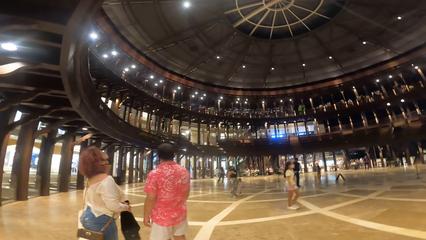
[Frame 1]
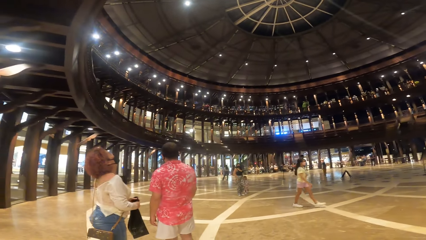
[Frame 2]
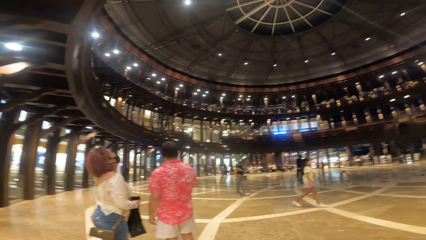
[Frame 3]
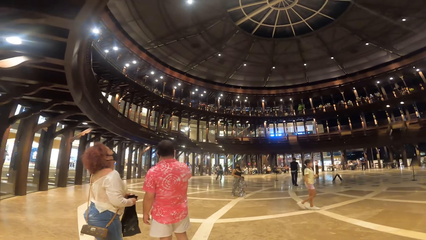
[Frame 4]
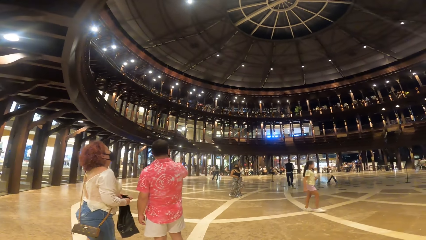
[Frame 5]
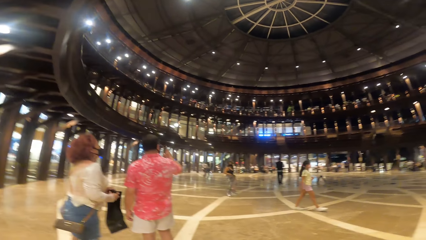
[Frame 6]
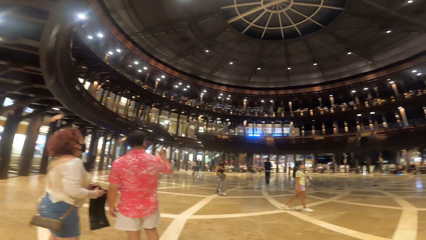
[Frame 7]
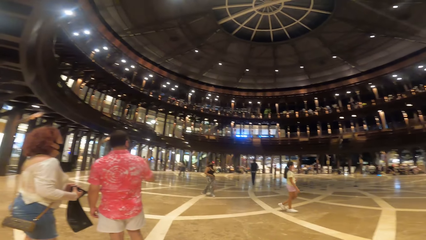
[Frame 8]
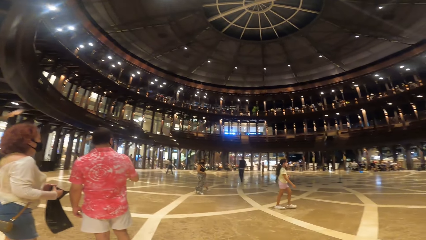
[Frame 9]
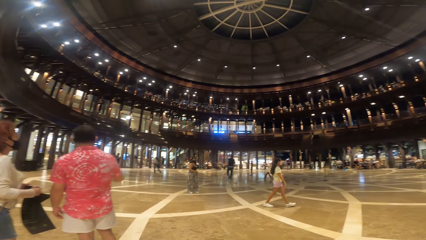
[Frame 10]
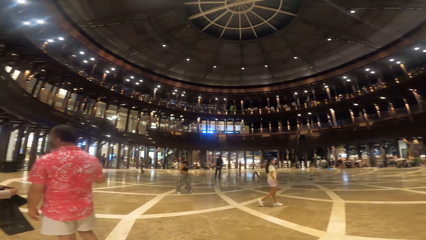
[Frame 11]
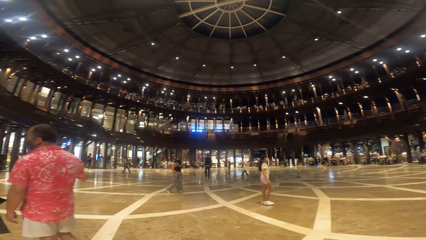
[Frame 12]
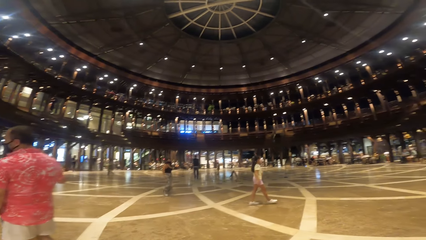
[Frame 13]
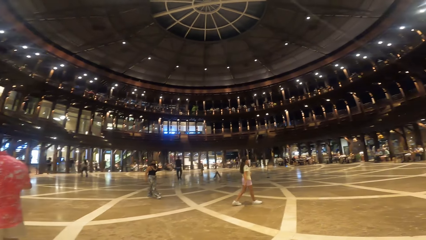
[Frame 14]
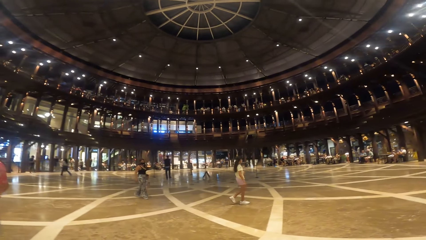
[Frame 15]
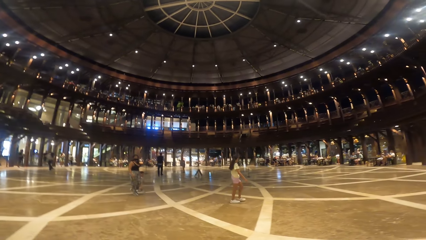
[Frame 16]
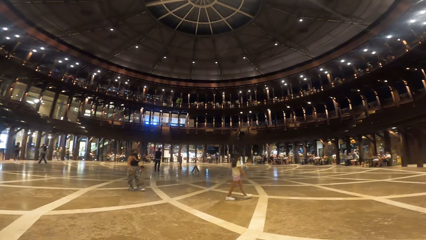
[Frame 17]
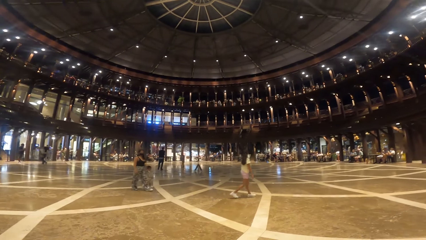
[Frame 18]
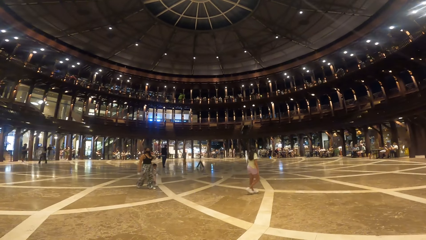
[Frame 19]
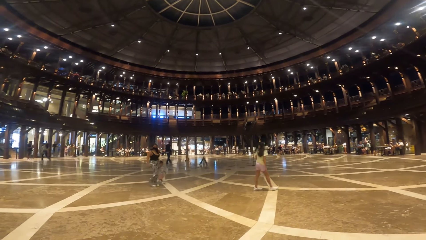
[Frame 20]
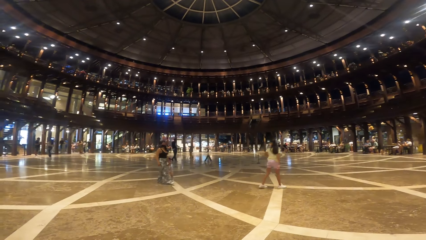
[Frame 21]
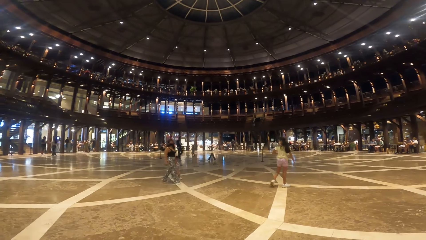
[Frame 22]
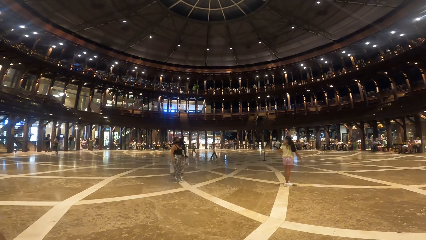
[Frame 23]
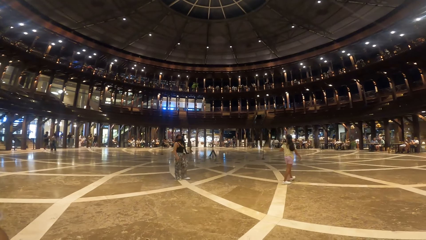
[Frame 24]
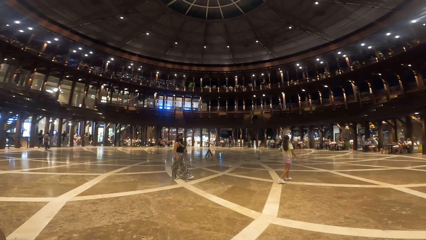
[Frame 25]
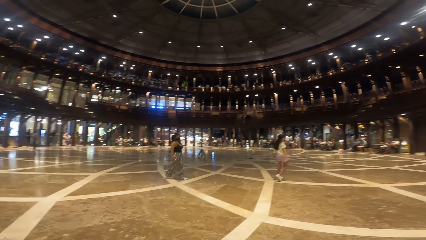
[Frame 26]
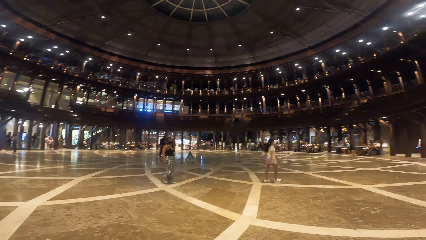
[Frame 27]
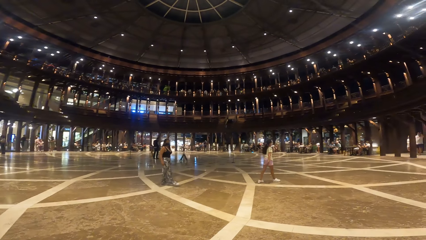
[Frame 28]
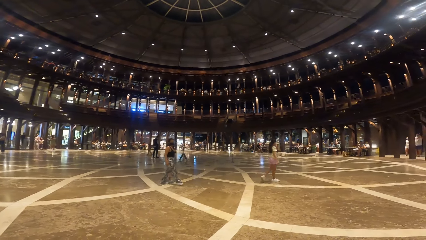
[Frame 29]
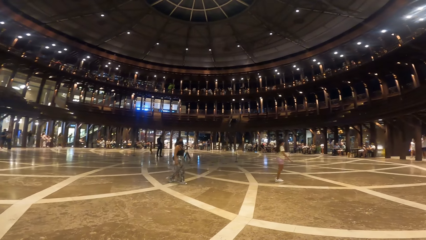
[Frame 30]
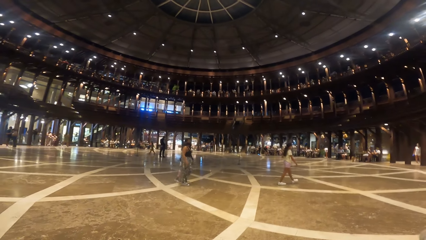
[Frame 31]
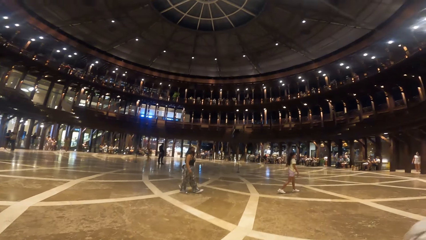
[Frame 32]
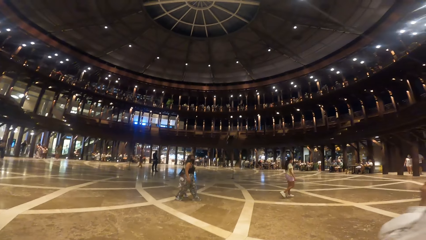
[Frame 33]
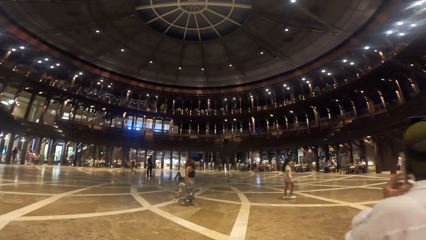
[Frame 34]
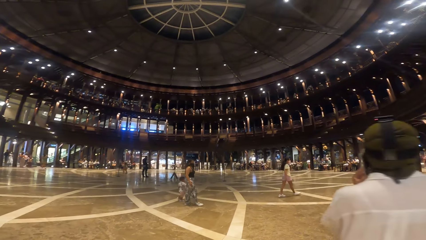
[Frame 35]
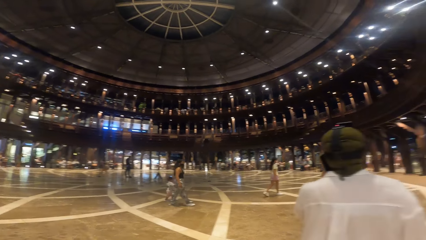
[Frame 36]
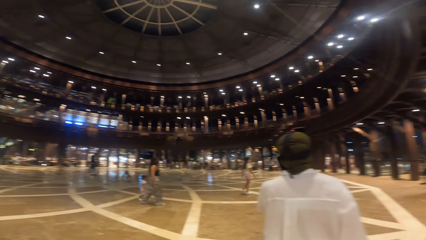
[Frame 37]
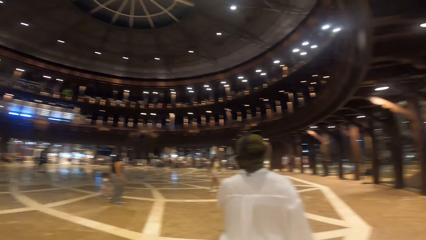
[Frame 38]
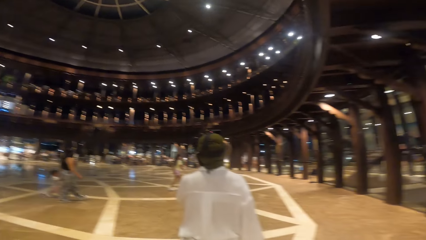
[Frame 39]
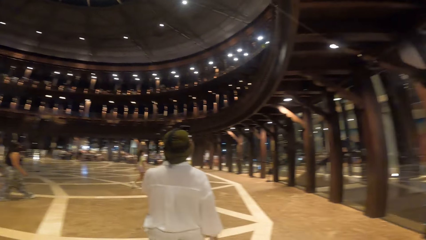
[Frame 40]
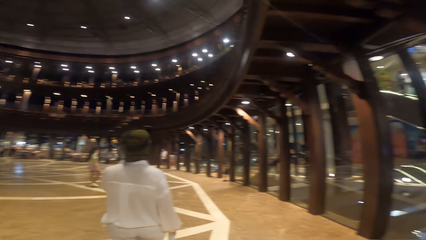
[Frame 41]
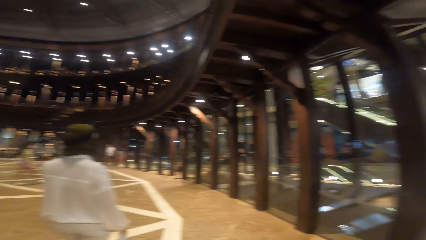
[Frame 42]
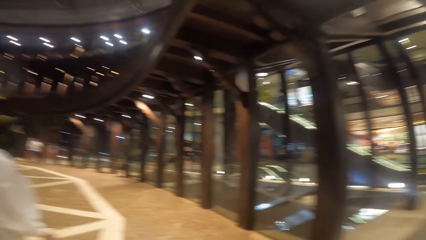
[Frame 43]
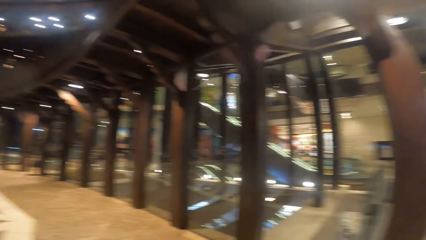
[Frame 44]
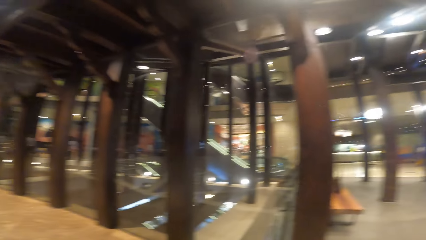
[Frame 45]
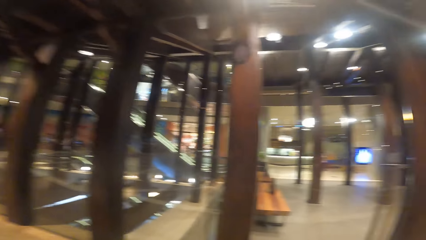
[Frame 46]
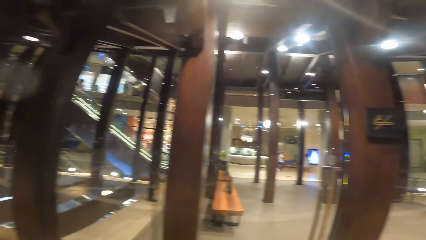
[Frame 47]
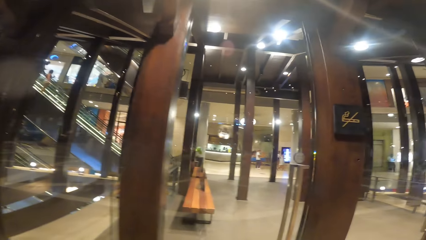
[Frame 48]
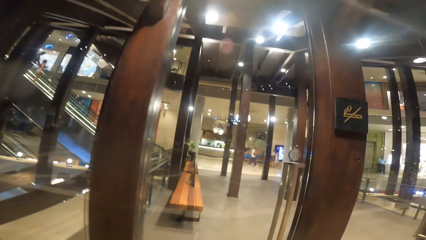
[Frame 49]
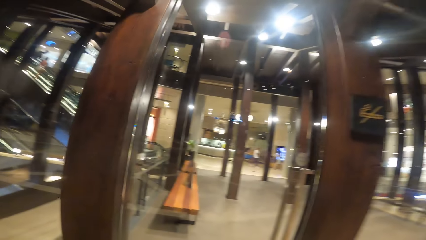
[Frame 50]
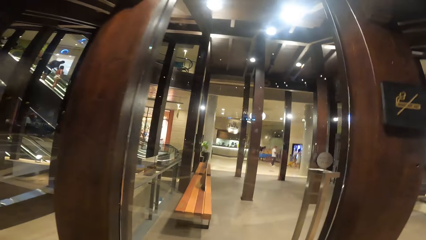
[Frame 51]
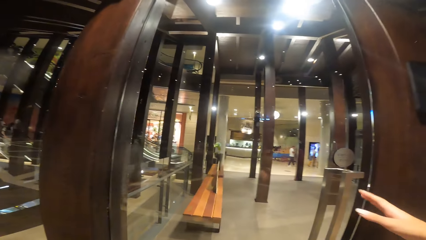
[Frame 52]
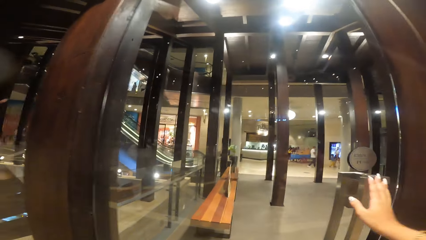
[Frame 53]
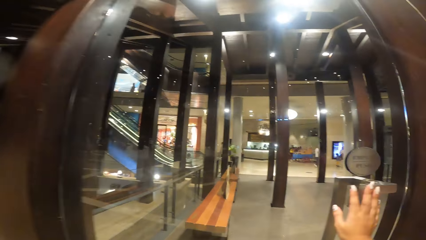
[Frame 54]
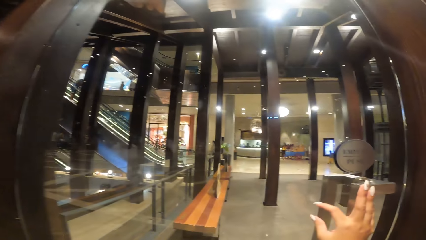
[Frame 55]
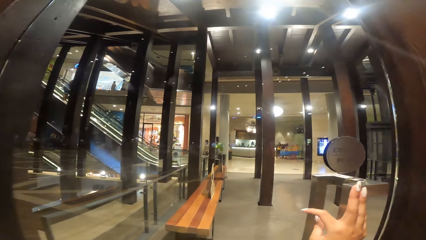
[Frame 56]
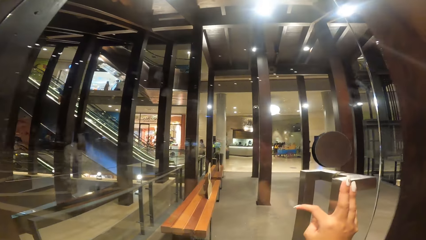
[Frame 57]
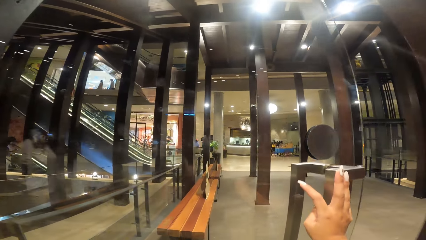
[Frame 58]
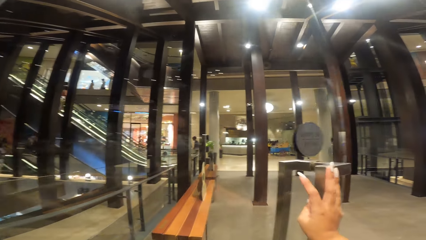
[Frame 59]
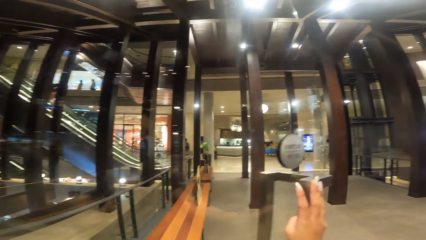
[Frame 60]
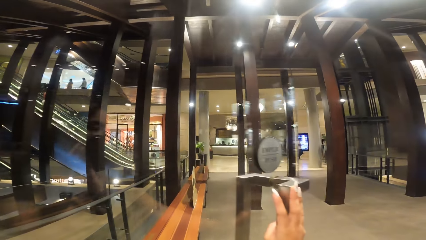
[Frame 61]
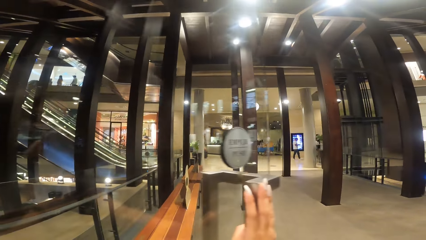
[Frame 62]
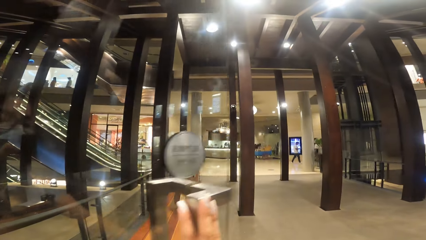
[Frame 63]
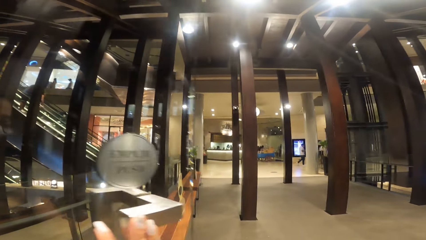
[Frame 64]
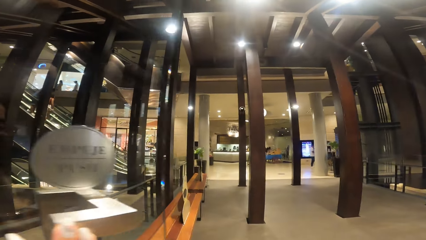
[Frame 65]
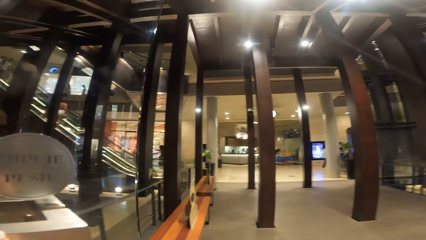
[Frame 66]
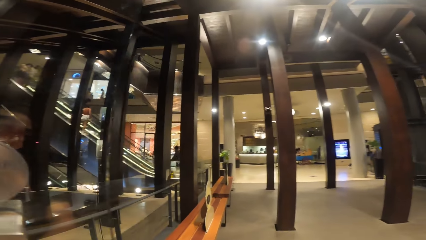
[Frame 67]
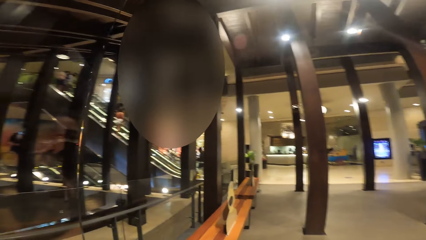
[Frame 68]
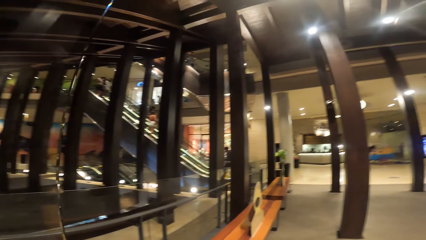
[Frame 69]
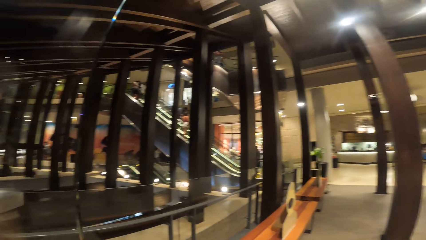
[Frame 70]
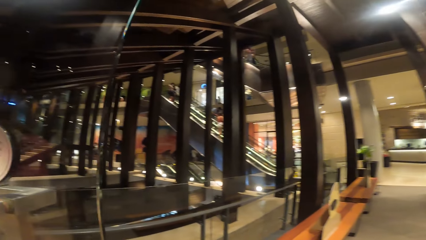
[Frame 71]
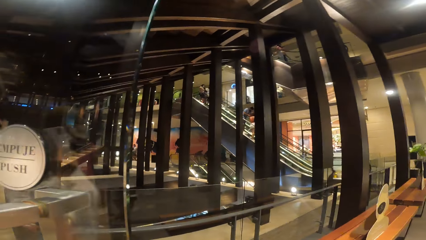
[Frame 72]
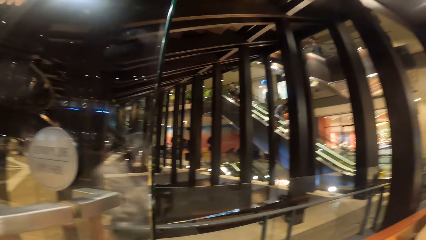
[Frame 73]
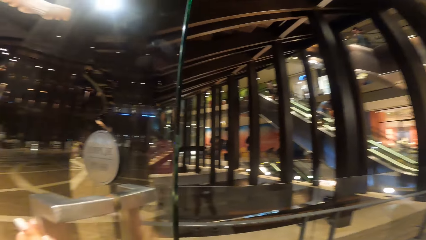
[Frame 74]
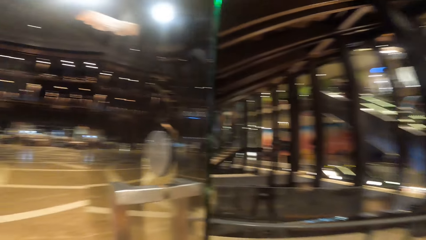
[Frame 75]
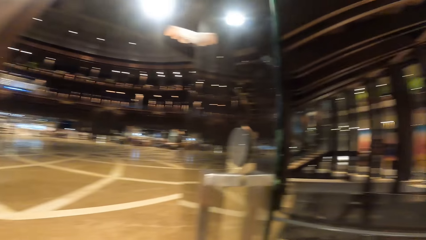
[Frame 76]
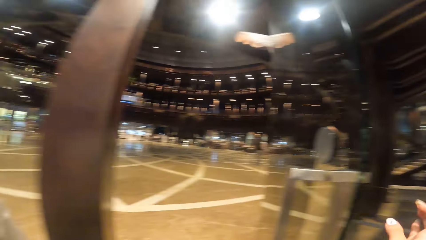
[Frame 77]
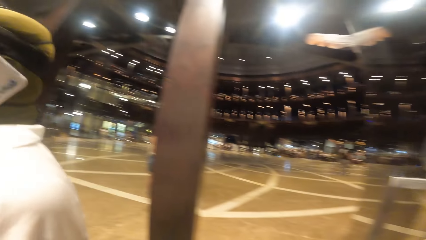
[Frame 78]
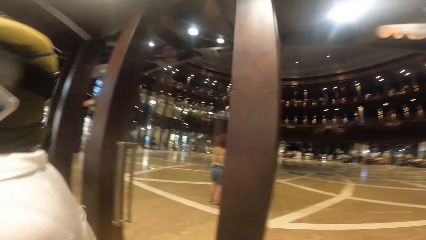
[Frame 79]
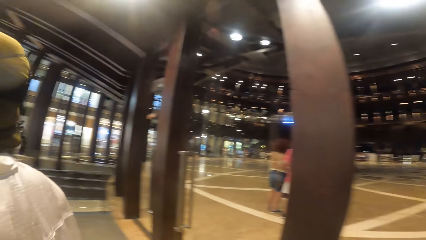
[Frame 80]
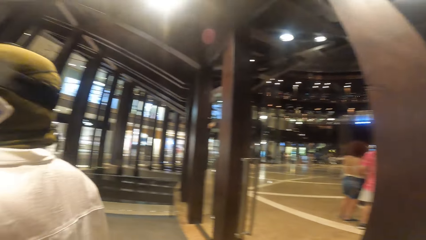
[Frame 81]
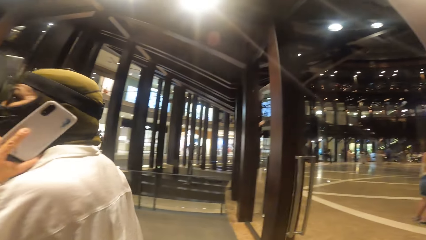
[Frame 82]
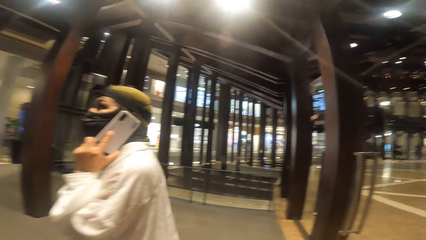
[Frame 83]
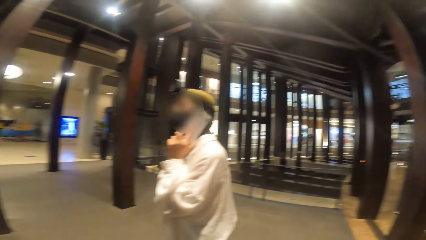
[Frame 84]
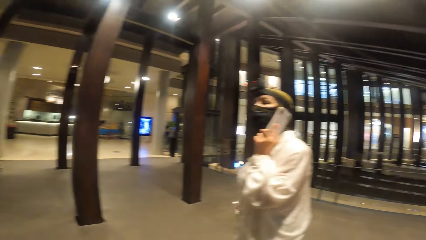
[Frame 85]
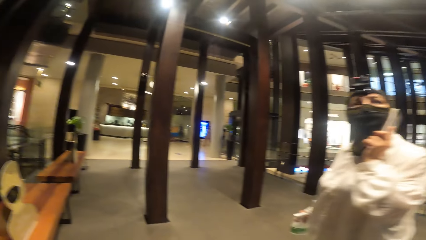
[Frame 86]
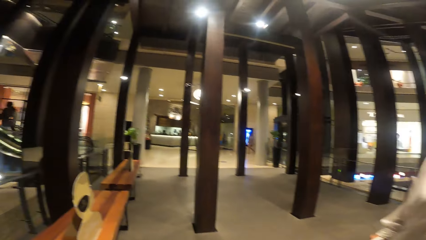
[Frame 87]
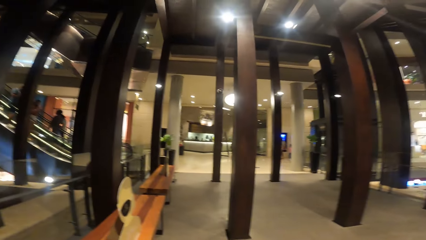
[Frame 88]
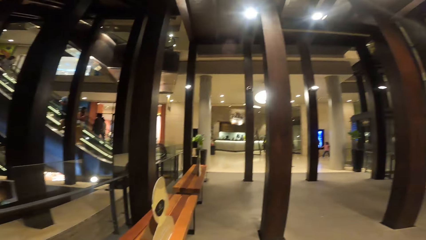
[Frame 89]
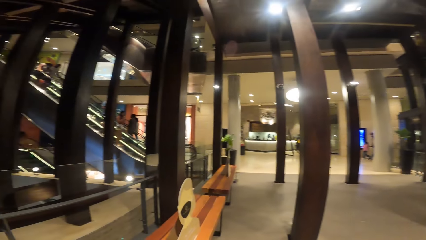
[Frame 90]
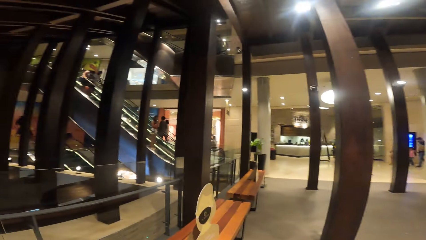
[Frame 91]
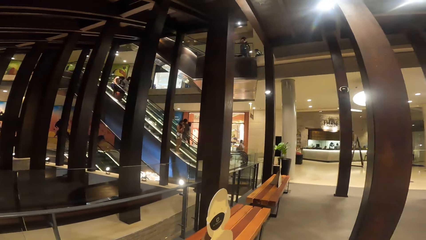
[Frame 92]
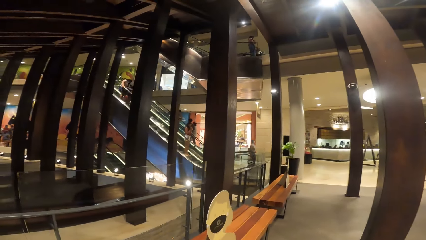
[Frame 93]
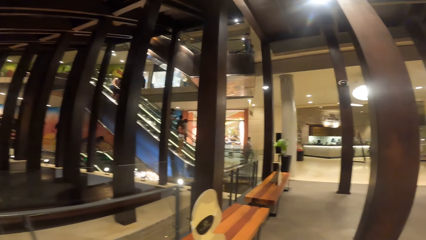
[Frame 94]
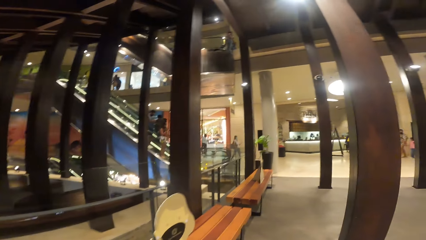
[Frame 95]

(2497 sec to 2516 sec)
A woman receives a phone call. The camera wearer opens the door with her right hand. She pushes the door with her right hand. She walks from the big indoor space to the hallway. The woman walks from the big indoor space to the hallway.
